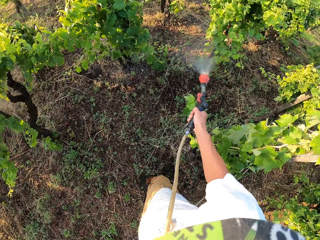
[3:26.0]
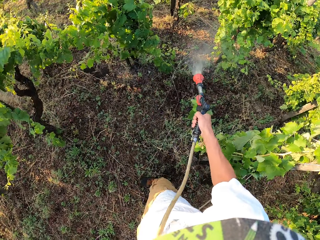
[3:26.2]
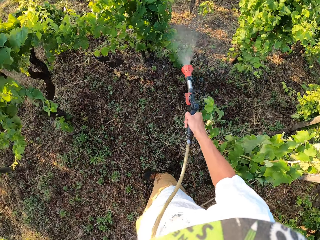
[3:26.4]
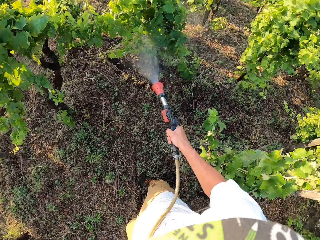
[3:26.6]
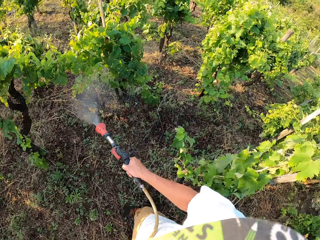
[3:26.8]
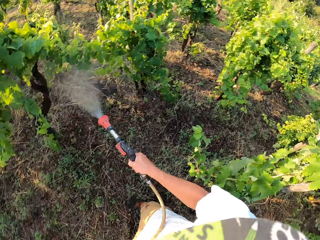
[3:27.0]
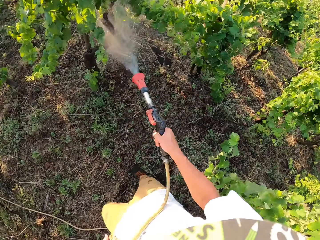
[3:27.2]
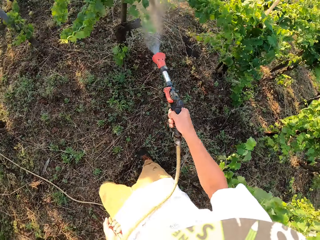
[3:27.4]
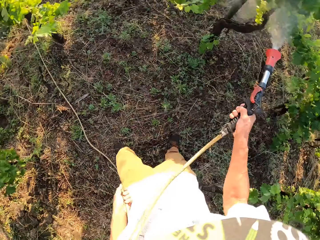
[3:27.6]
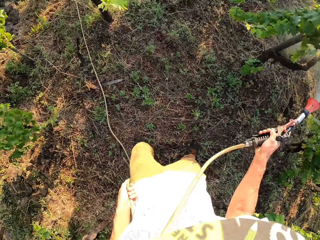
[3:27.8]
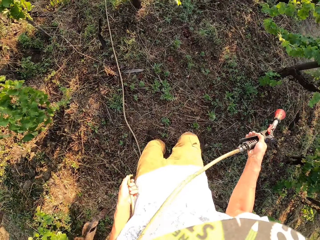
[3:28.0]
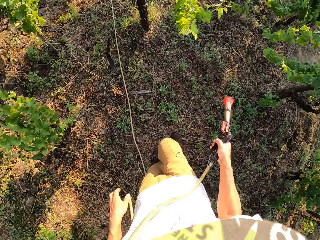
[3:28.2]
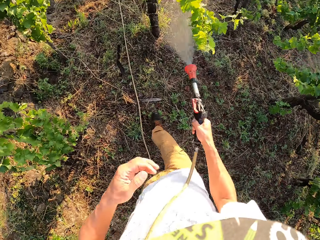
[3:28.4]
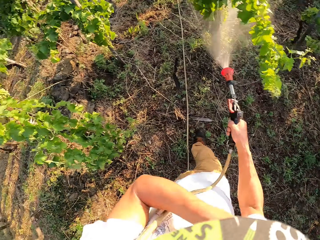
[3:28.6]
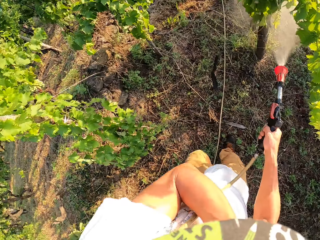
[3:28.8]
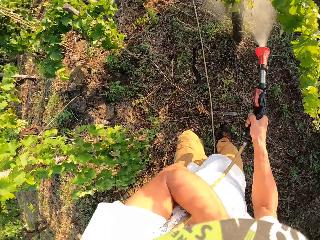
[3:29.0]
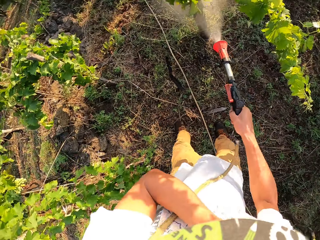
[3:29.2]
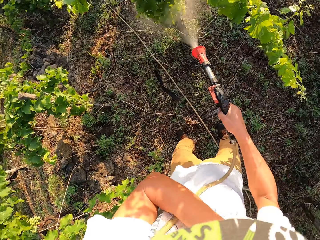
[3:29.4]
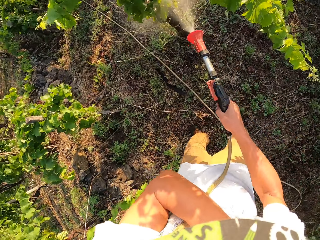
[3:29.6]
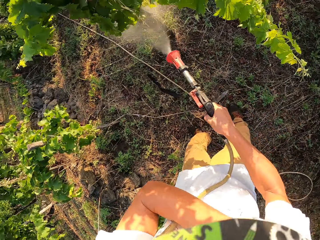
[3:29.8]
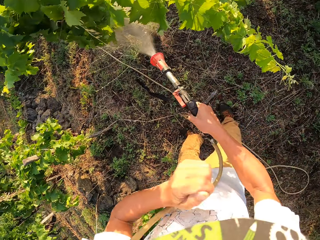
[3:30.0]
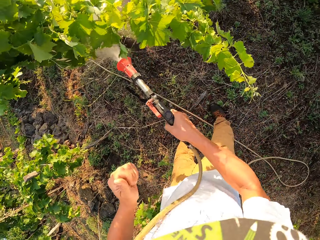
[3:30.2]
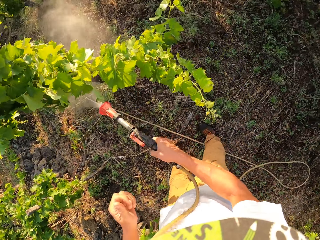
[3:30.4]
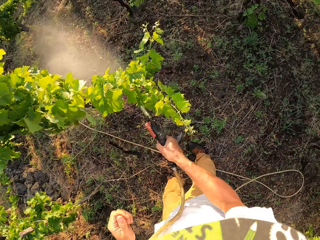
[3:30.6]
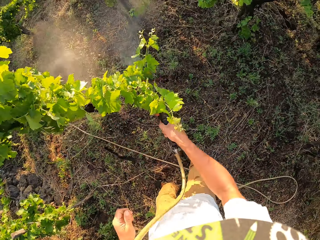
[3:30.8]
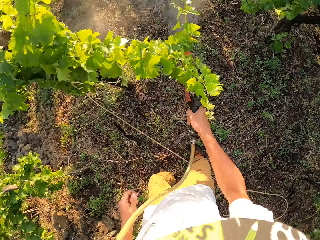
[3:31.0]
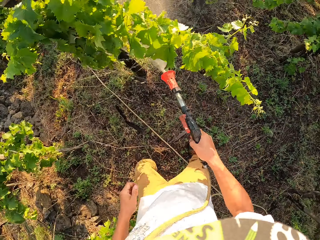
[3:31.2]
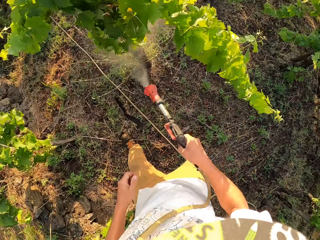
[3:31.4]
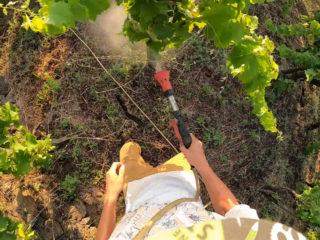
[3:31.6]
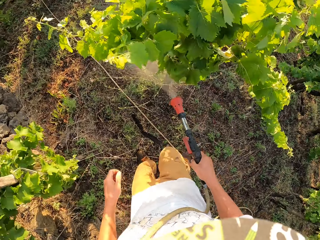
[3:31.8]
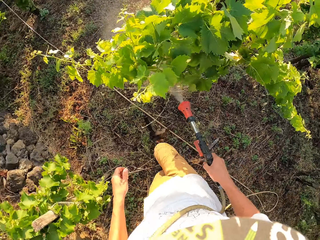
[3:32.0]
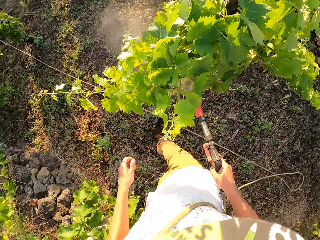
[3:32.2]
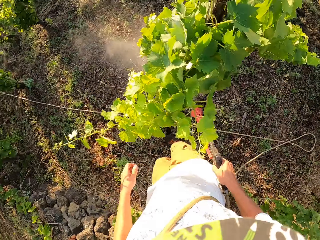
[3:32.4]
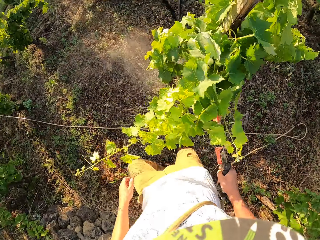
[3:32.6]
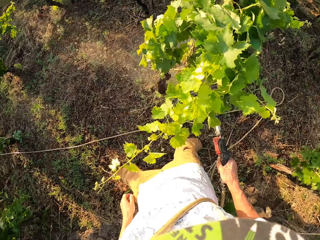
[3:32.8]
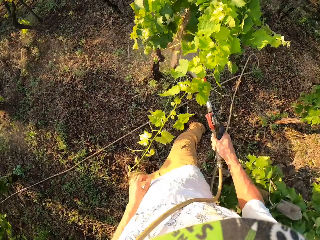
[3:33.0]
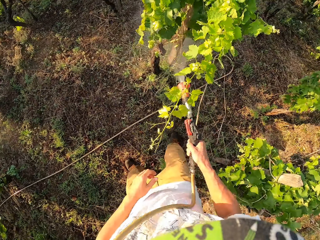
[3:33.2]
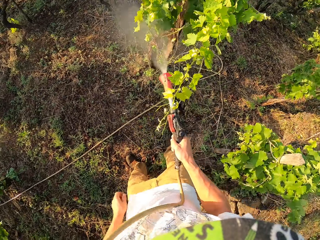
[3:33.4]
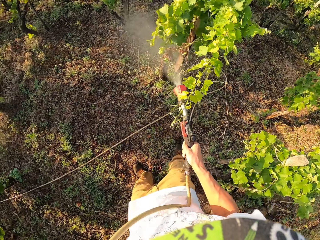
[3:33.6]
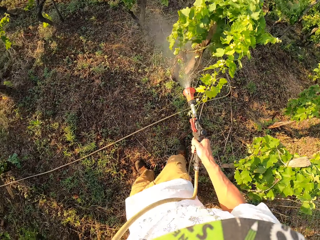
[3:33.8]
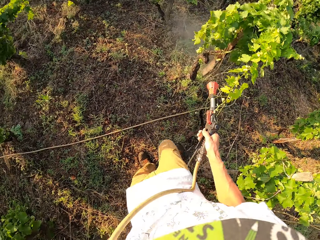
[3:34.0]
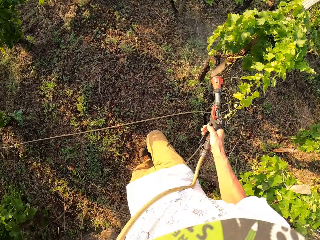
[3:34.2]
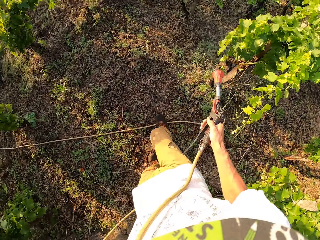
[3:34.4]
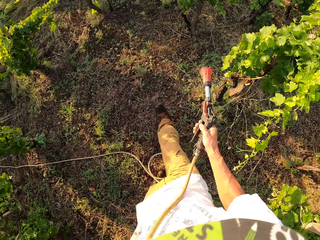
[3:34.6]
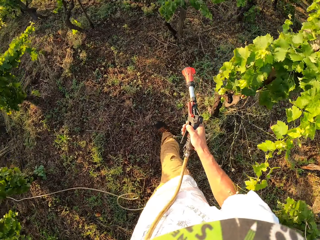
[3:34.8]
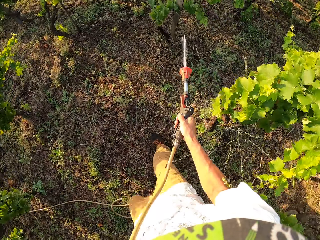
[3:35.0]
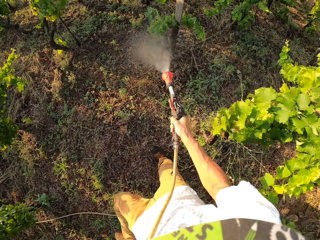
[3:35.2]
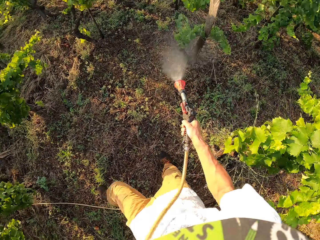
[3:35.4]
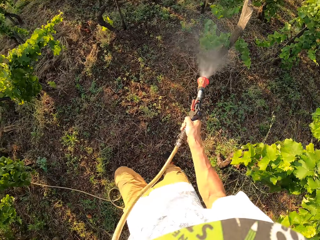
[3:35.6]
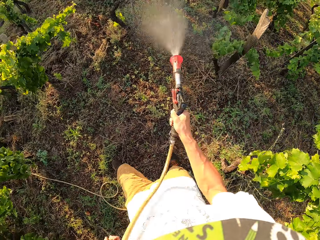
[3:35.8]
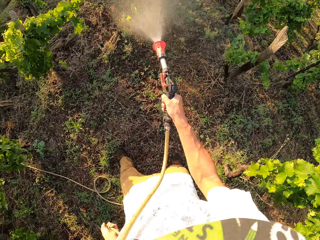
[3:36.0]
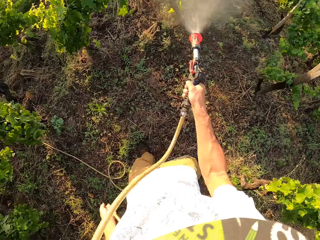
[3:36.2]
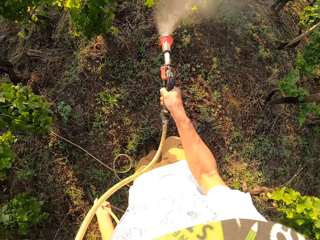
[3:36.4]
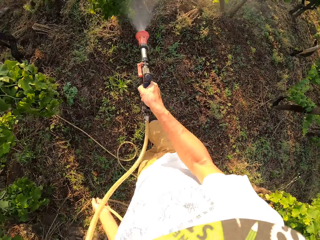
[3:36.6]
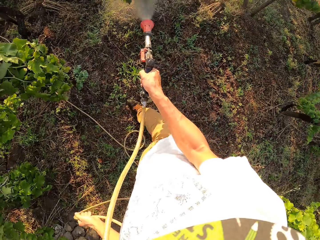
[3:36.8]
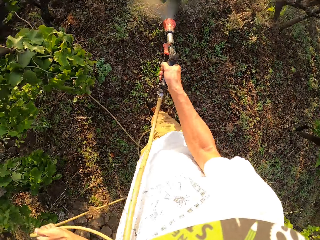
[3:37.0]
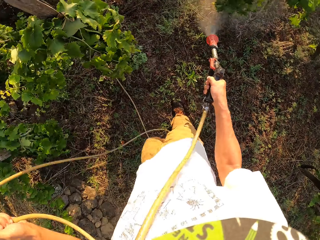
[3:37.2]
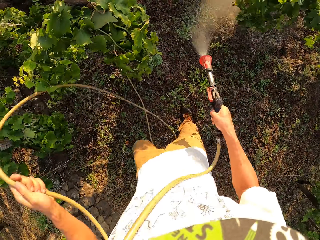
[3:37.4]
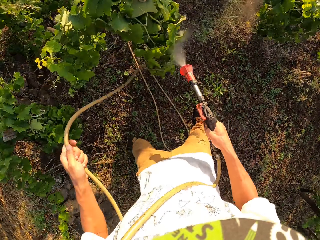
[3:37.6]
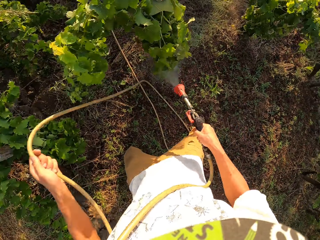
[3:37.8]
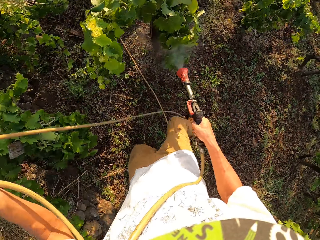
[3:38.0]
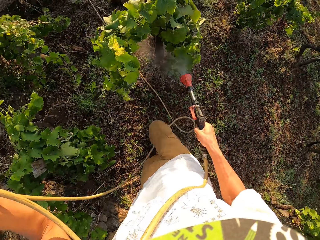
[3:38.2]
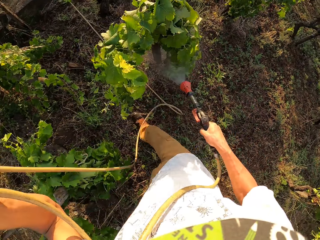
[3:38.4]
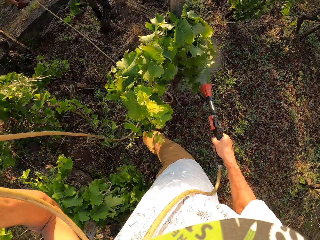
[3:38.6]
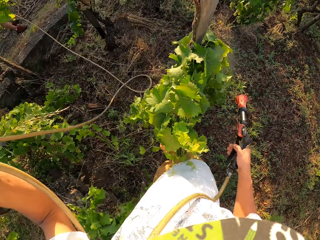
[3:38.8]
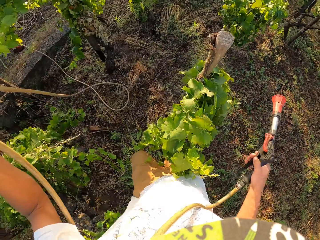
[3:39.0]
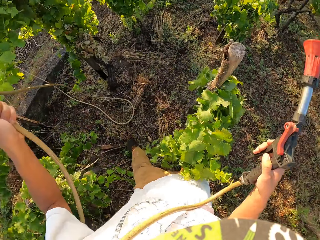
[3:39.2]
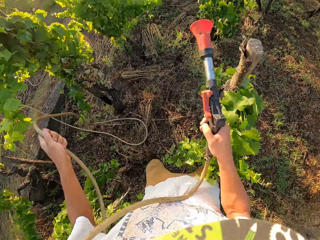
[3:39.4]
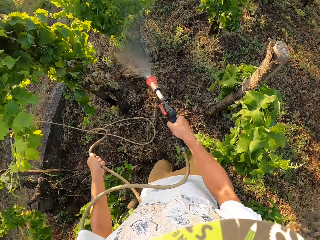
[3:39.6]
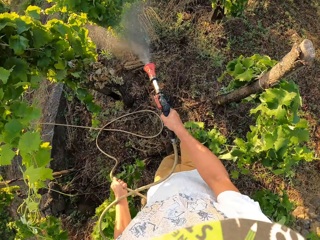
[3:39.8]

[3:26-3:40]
The camera wearer stops spraying the plants. They continue walking, let go of the garden hose, and continue watering the plants. They do something. They stop walking. They continue walking. They turn around. They stop walking. They turn forward. They stop spraying the plants. They walk on and hold the garden hose. They continue watering the plants. They stop spraying the plants.

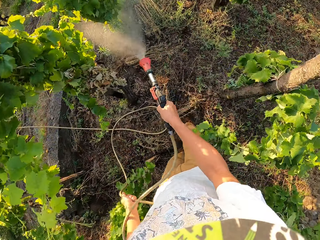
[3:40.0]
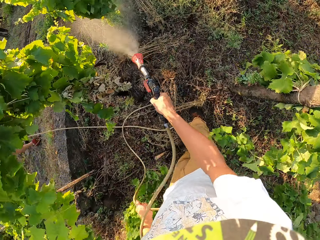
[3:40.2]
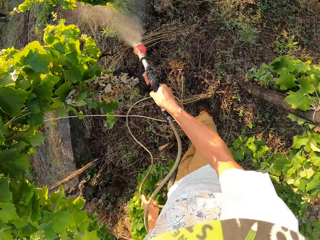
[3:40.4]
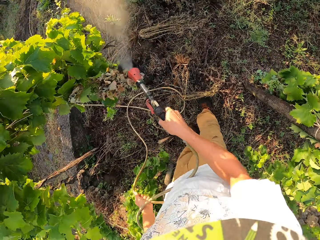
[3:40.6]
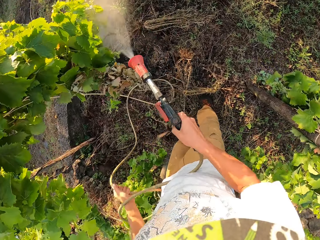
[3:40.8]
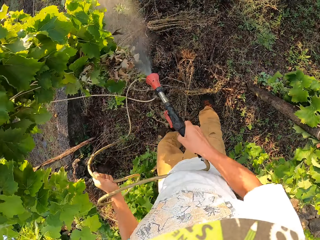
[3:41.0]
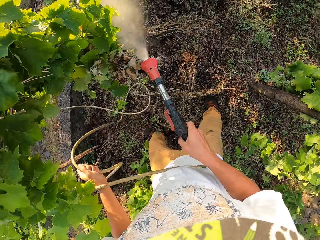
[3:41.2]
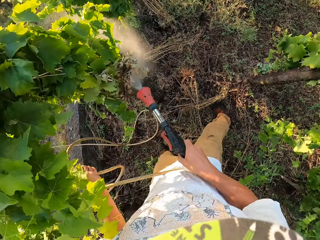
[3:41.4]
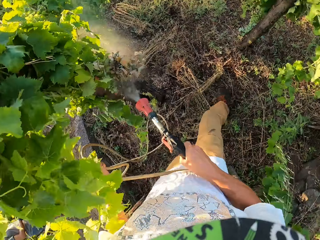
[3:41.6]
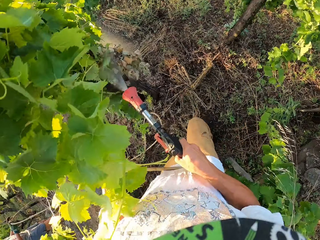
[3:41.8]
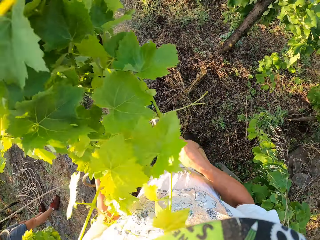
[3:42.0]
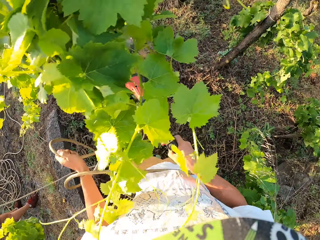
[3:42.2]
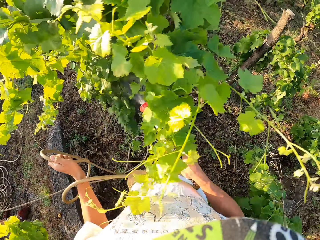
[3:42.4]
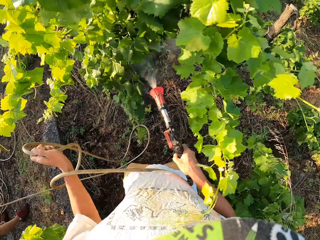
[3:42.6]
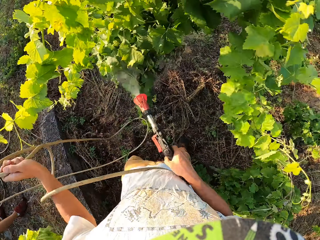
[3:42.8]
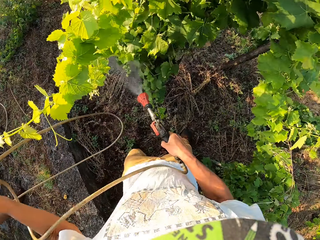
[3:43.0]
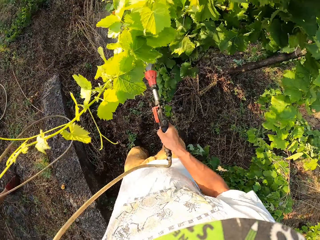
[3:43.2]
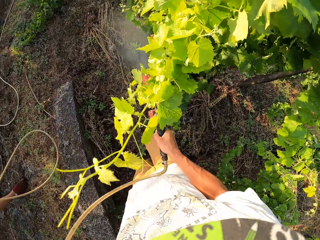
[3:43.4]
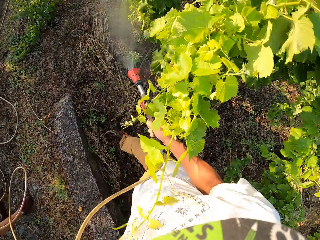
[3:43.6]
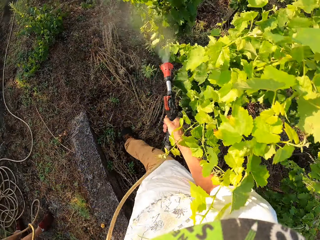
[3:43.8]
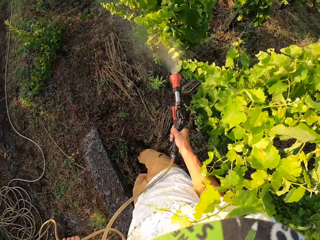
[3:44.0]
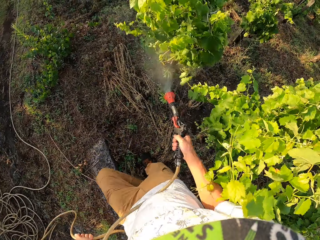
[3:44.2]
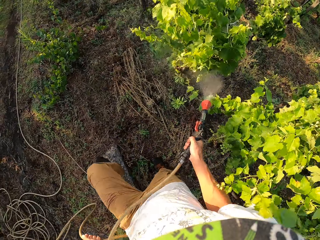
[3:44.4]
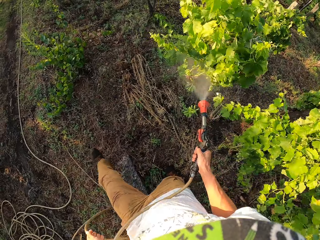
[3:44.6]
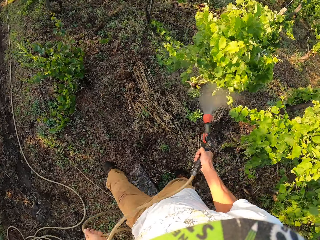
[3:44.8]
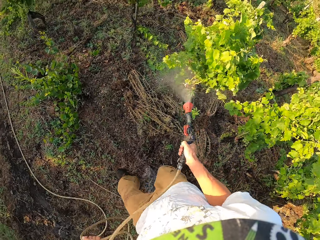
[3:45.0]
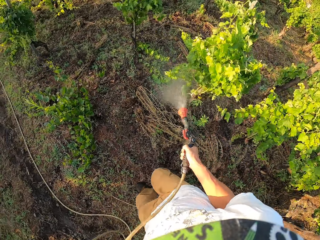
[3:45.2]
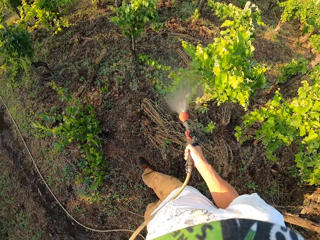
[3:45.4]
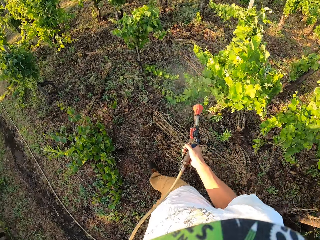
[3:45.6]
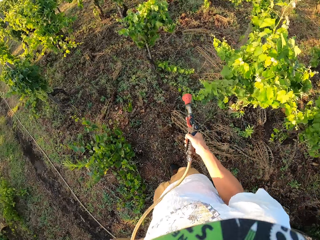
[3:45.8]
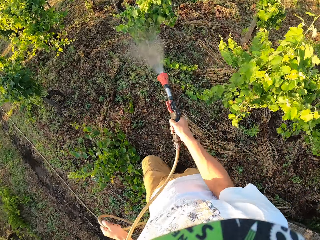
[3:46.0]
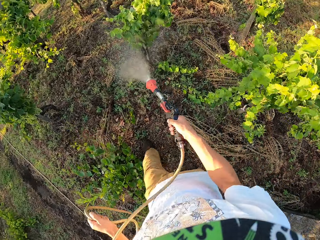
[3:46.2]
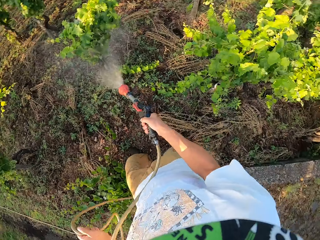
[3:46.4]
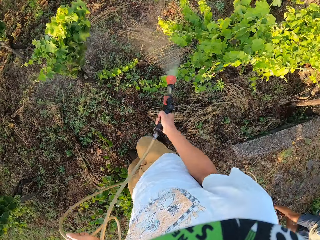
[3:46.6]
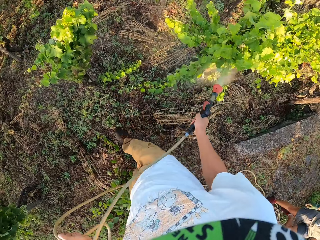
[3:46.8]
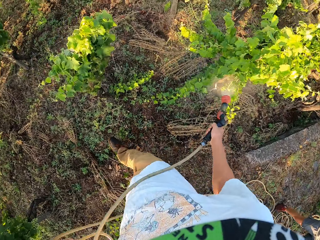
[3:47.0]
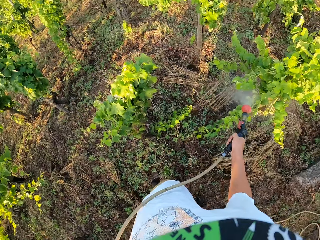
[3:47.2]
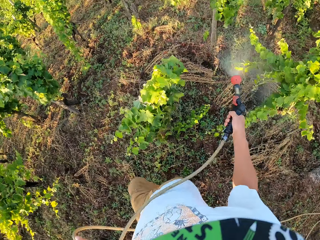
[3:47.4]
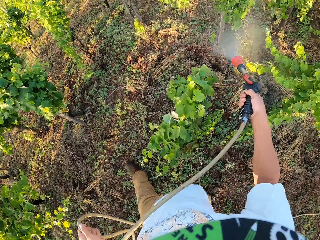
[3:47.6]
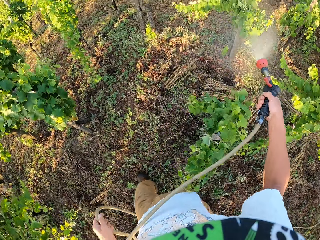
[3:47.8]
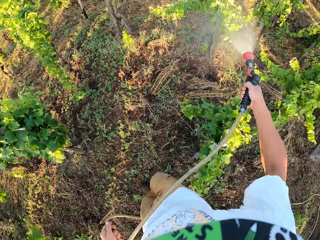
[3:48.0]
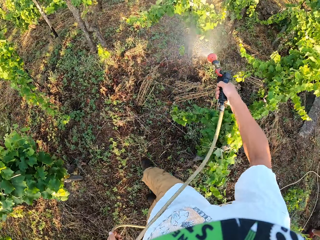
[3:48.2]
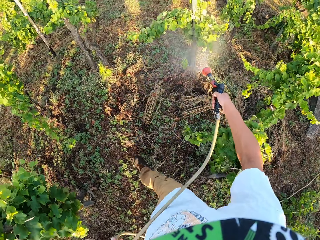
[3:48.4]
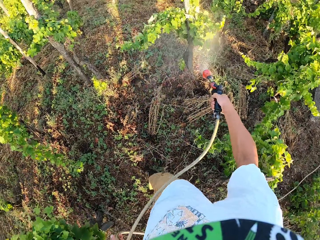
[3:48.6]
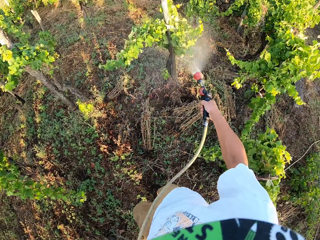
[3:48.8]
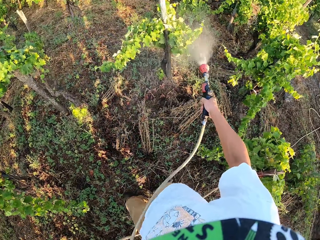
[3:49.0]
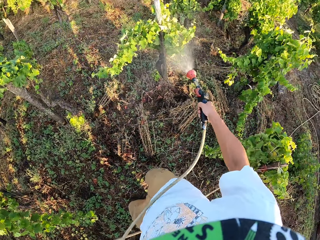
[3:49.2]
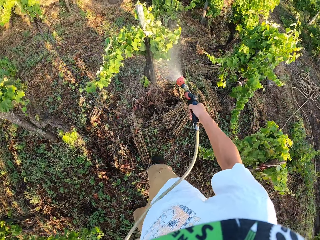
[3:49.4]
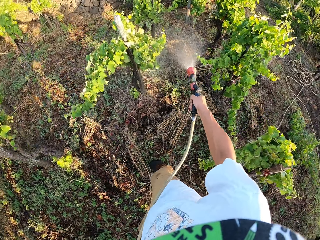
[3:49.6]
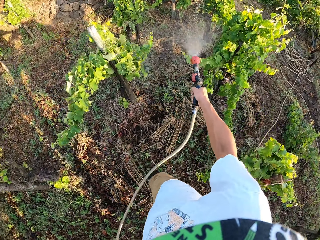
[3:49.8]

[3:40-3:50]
The camera wearer continues watering the plants. They stop walking. They walk on. They walk backwards a little. They walk forward. They stop spraying the plants and spray the plants.
